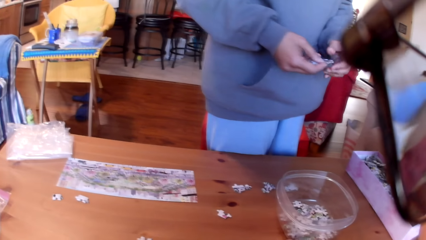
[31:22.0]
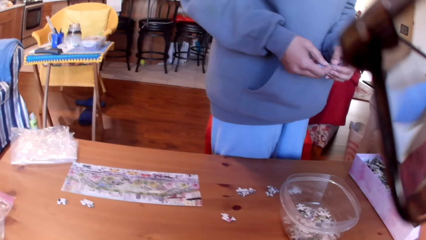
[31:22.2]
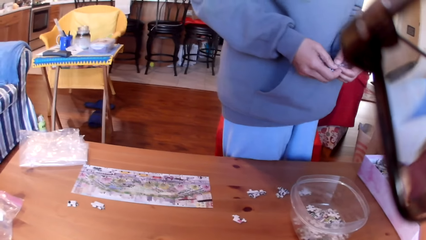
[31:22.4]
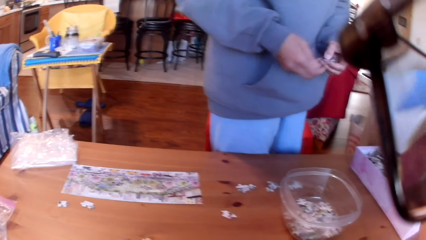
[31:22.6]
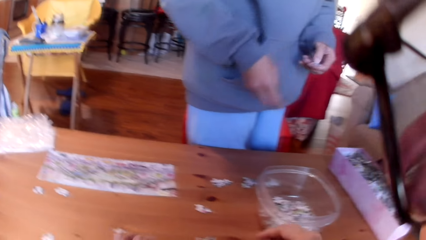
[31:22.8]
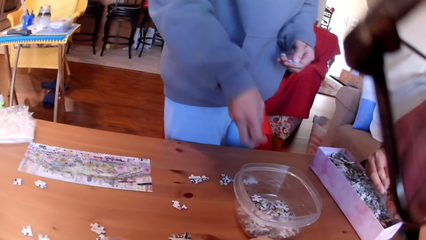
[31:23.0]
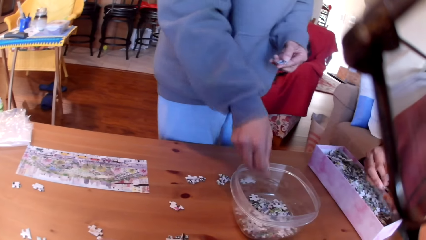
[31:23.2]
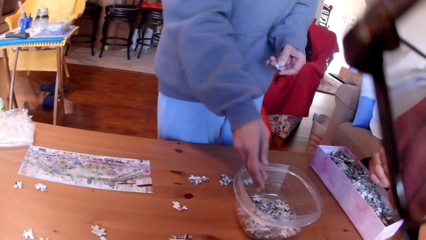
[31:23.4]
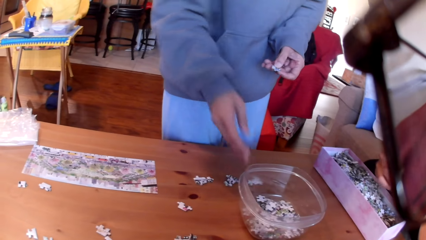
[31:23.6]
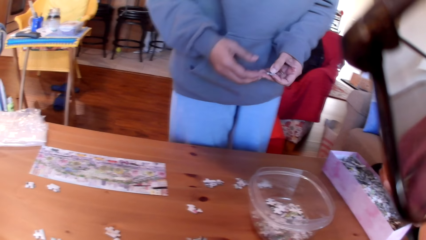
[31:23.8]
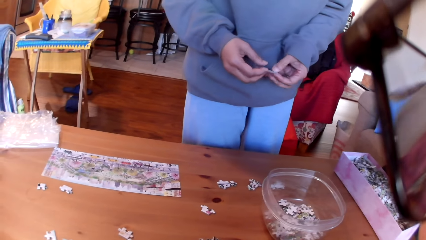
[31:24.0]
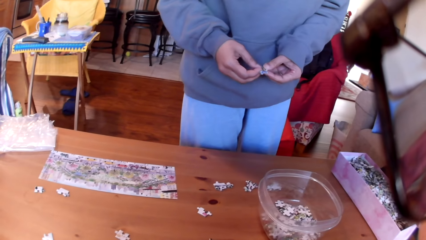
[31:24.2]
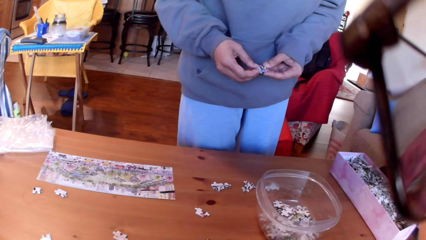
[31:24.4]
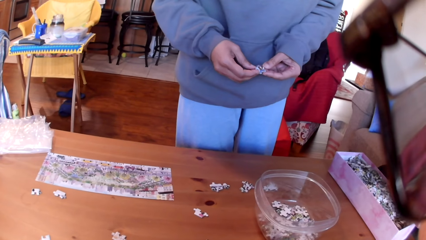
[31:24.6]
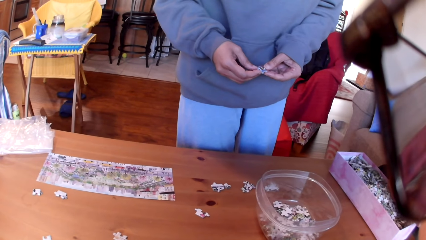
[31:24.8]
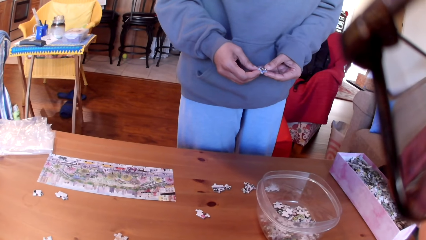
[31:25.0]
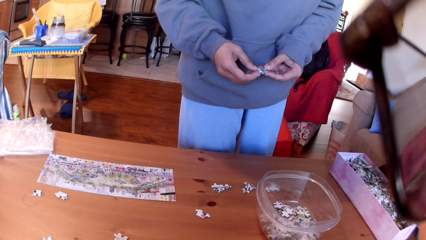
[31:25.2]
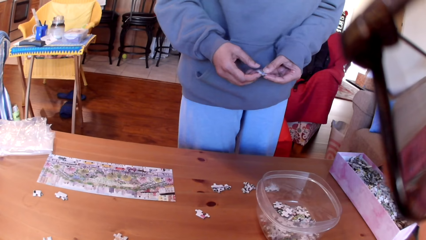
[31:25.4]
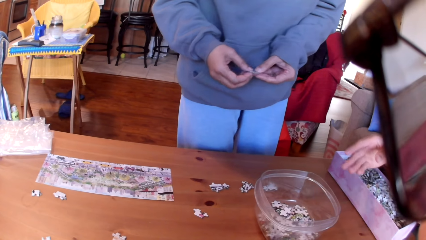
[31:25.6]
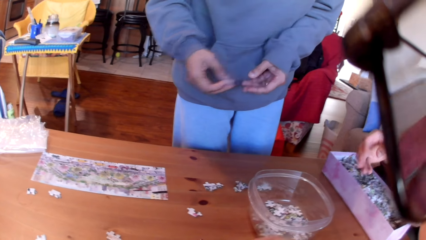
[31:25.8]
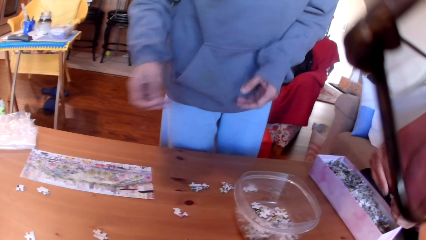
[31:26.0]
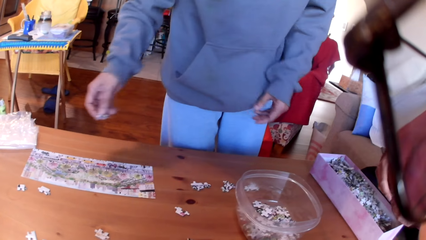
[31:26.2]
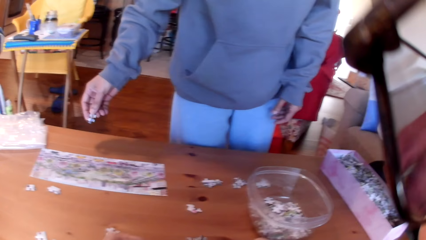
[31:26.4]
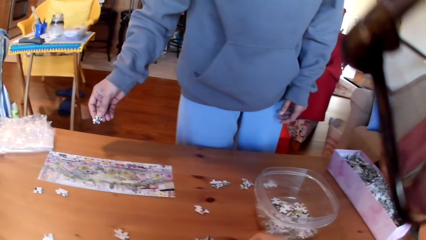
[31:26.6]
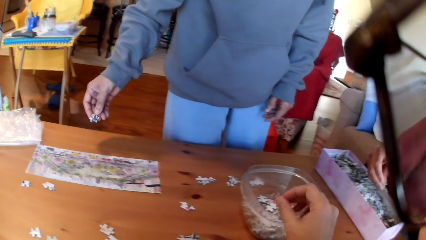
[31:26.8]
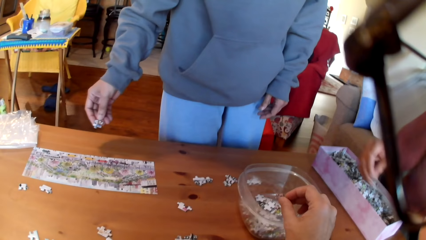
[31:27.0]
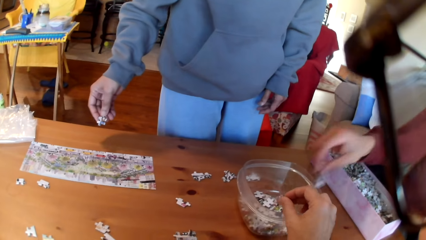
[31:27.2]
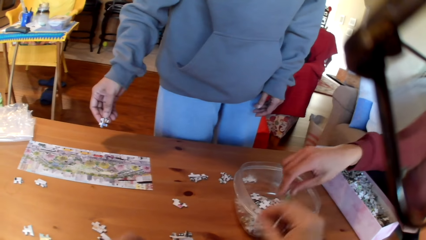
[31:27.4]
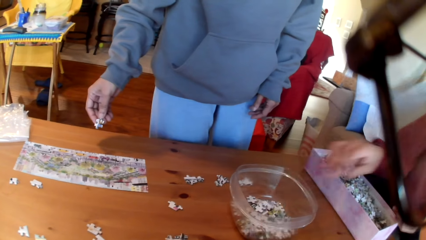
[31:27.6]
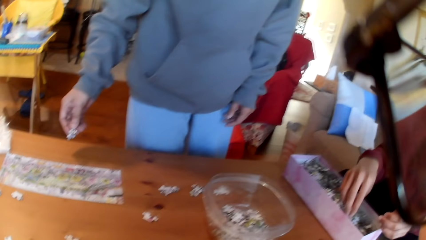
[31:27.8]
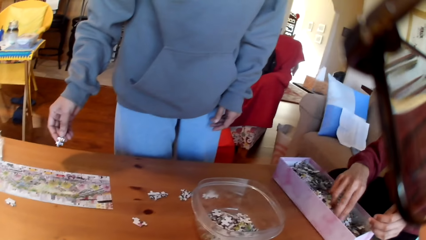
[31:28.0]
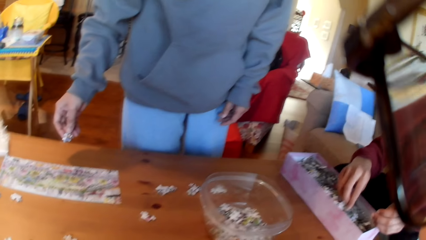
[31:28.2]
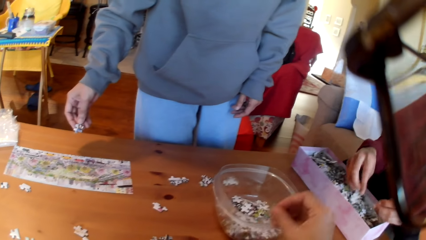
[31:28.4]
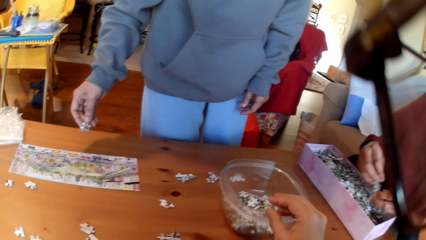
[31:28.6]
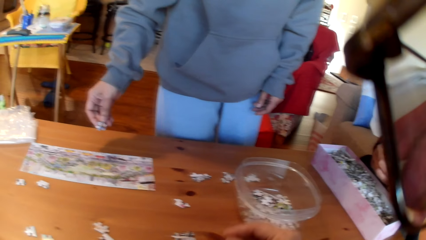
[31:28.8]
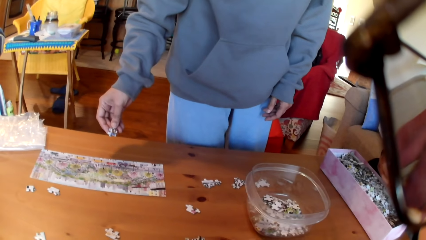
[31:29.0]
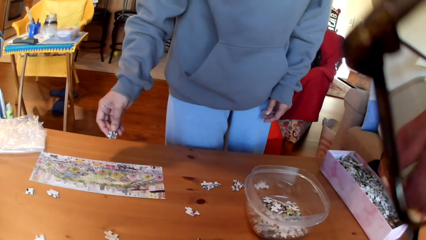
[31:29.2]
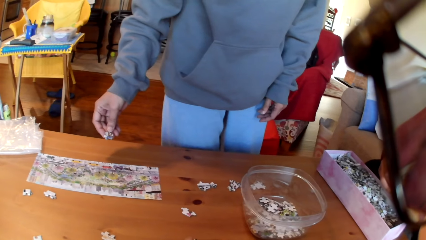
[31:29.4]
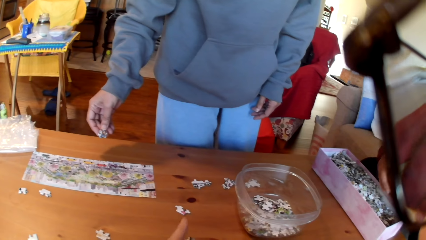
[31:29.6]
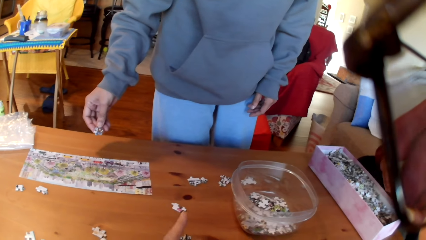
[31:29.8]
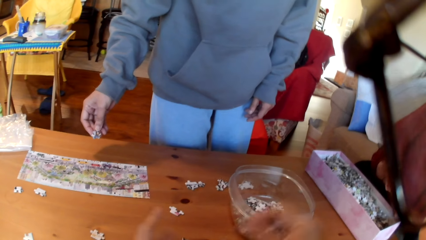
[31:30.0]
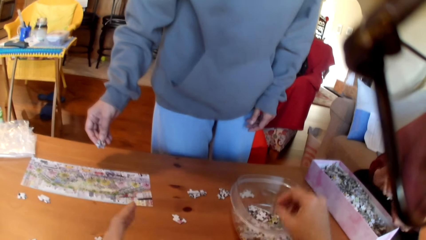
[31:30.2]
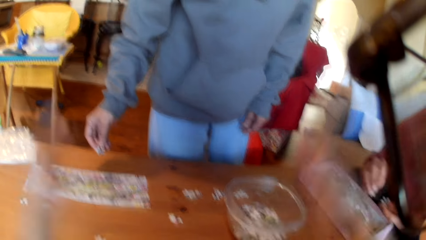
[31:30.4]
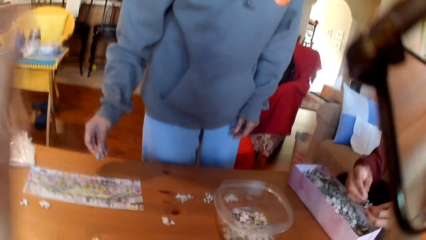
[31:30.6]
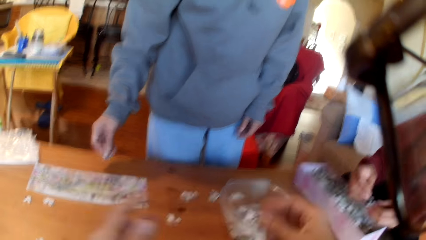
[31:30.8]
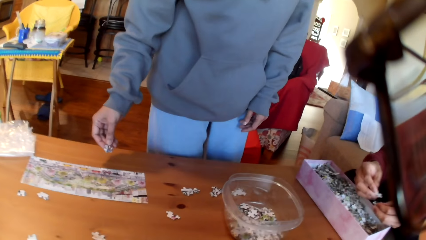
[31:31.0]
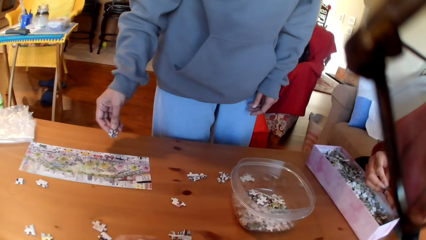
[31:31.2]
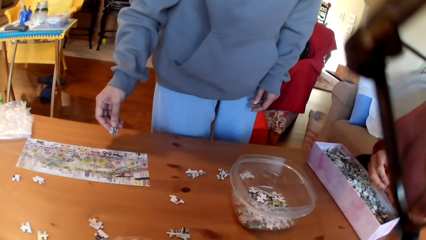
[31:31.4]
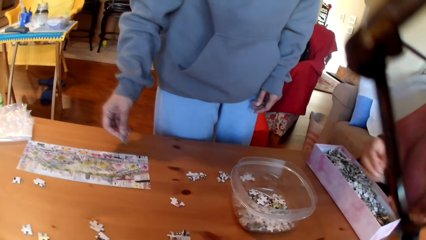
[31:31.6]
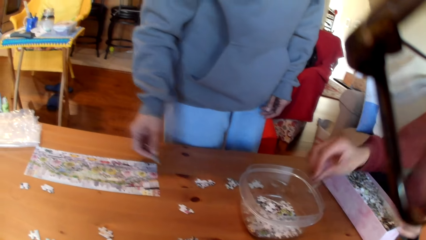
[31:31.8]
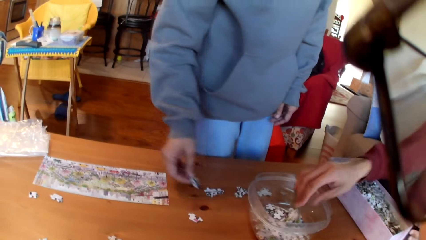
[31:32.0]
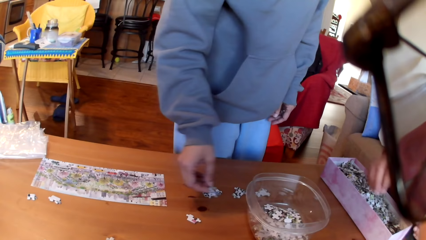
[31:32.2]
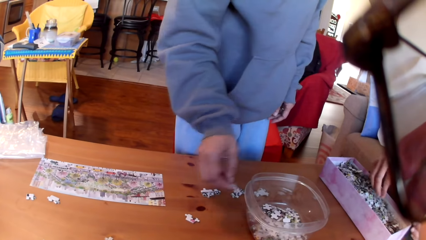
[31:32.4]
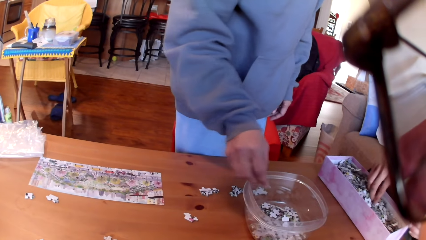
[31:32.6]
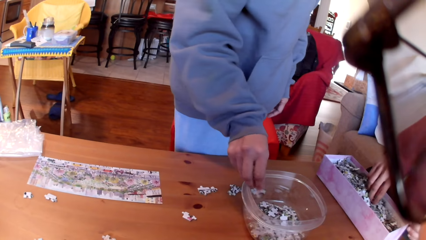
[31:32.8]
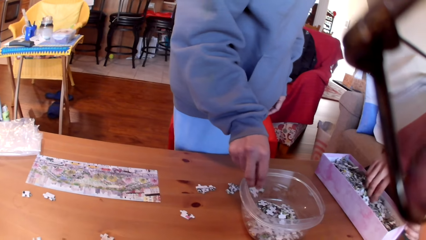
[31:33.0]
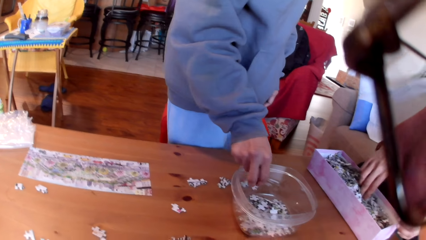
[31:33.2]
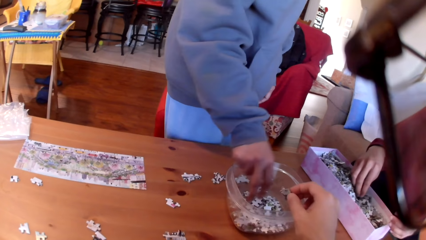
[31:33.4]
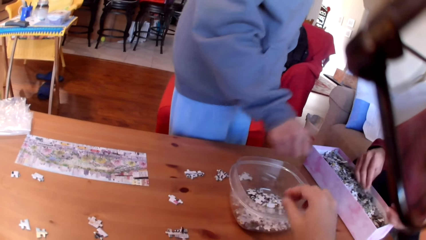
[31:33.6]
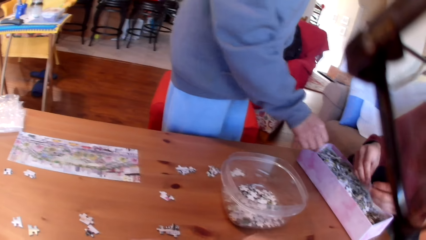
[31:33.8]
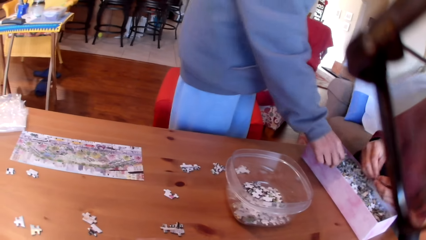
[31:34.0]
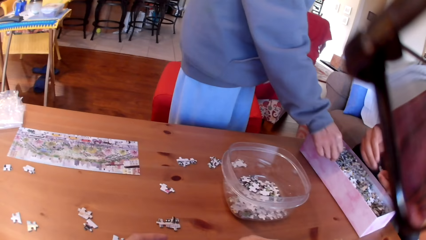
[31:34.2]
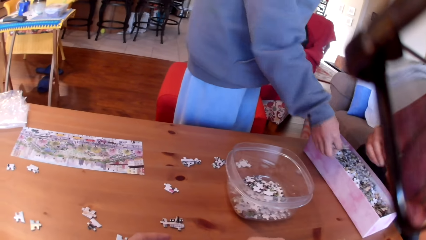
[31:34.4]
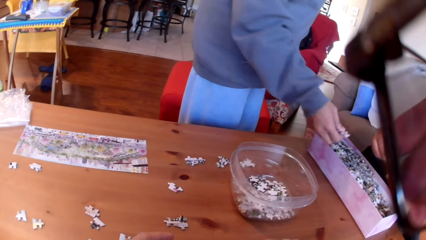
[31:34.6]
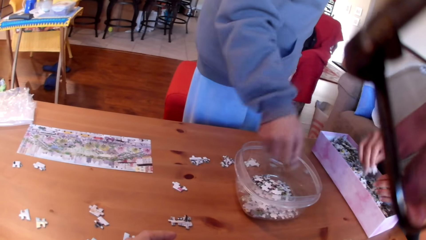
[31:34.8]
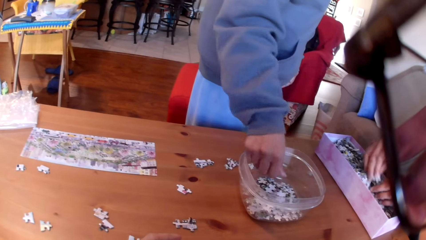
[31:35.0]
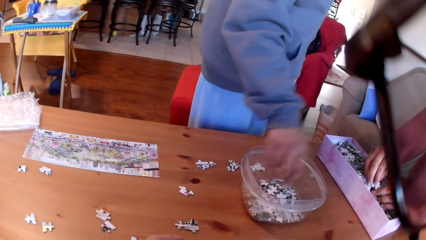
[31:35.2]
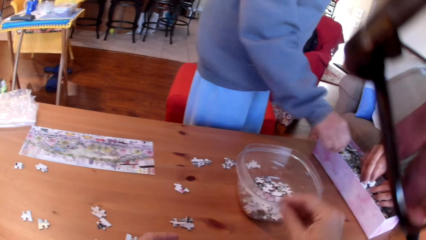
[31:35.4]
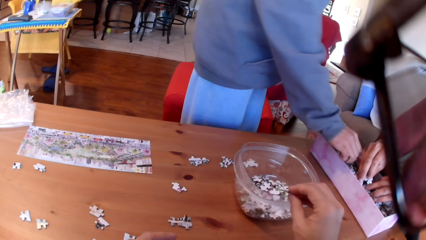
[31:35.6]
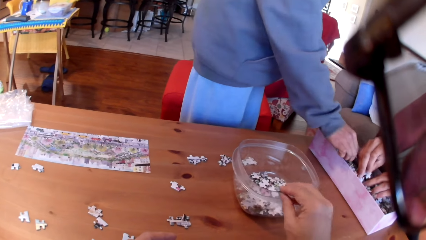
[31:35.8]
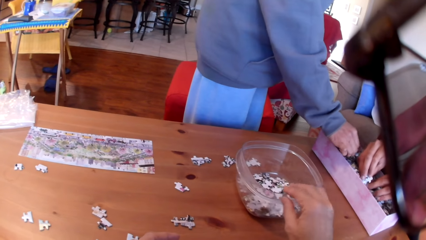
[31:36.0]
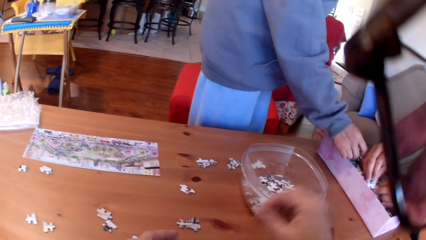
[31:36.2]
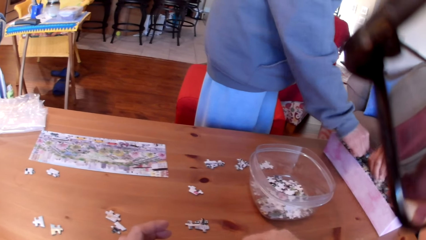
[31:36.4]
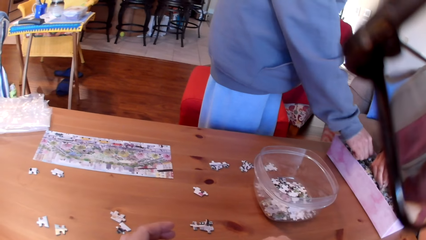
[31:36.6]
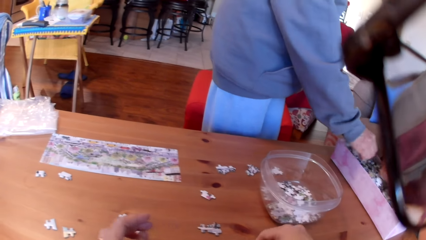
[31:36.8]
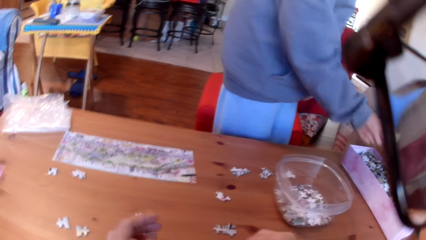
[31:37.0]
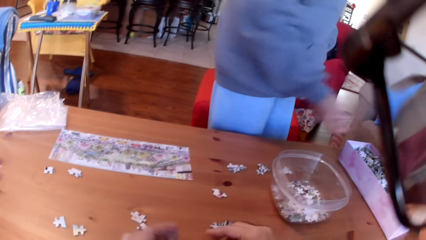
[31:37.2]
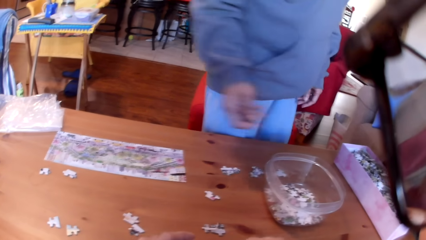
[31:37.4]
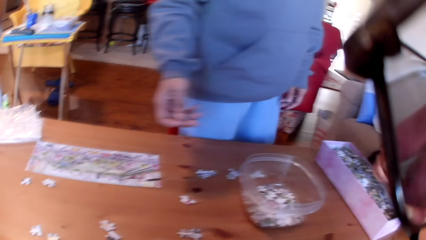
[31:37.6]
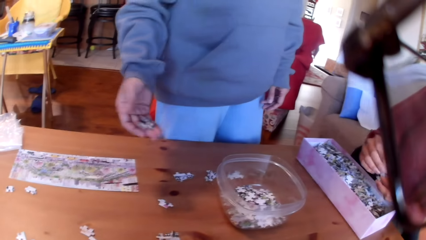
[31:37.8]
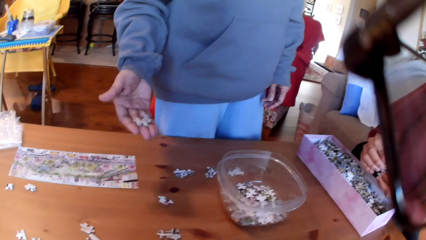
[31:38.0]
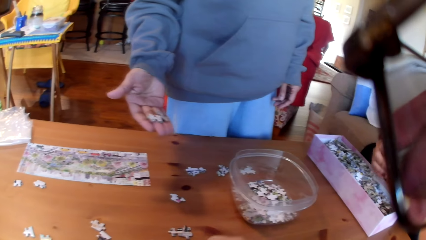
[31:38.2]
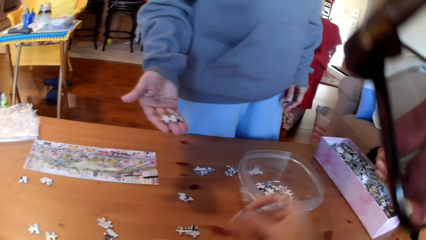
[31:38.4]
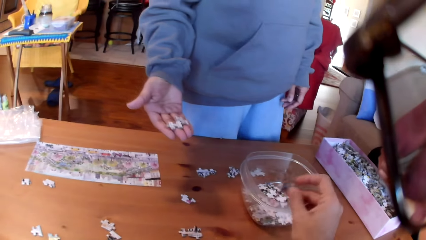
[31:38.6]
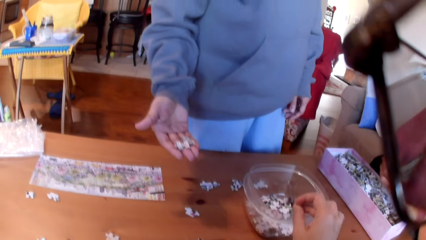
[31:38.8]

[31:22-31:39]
A woman puts a puzzle in the bowl and looks at the puzzles. A man drops a puzzle in the bowl. The woman moves the hand. The camera wearer drops a puzzle in the bowl. The man puts a puzzle in the bowl and takes a puzzle. The camera wearer drops a puzzle in the bowl, moves the puzzles, takes a puzzle, puts a puzzle in the bowl, and moves the hands. The man takes a puzzle. The woman looks at the puzzle. The man puts the puzzle in the bowl. The camera wearer puts the puzzle in the bowl. They put the puzzle in the bowl again. The woman takes a puzzle and puts a puzzle in the bowl. The camera wearer puts a puzzle in the bowl. The woman takes puzzles. The camera wearer drops the puzzle in the bowl and takes a puzzle. The woman looks at the puzzles and converses.
